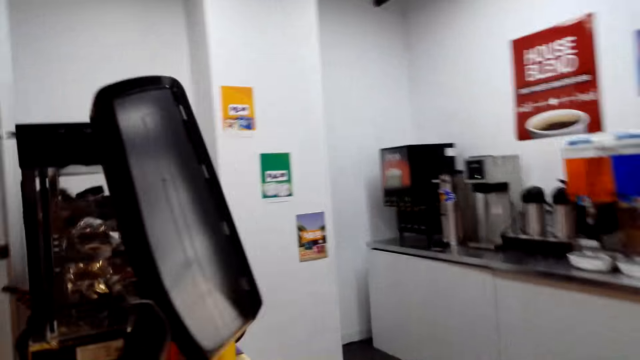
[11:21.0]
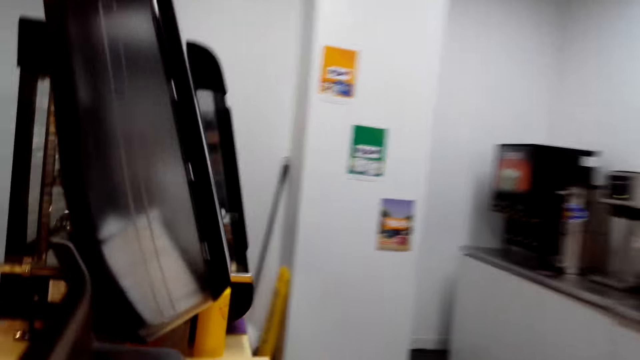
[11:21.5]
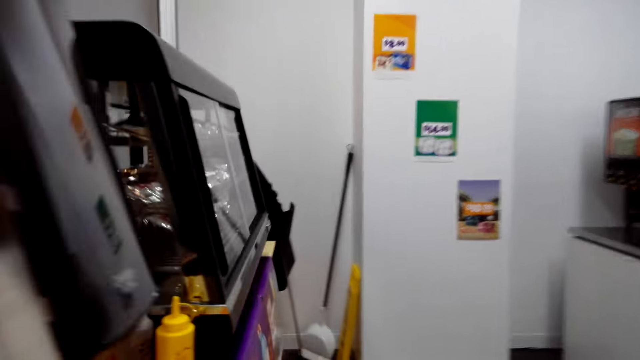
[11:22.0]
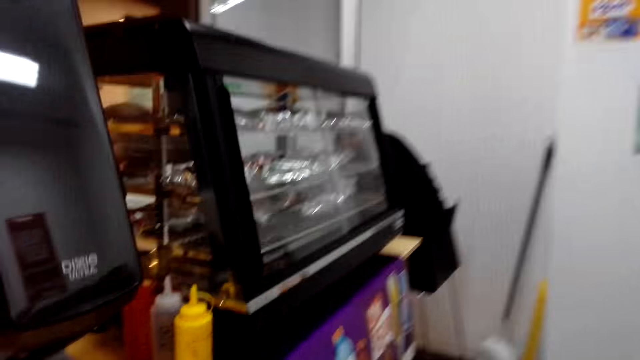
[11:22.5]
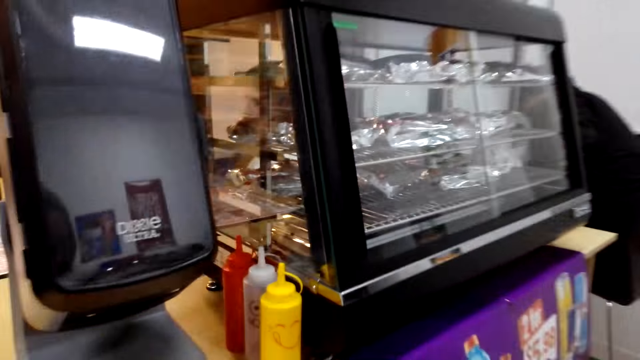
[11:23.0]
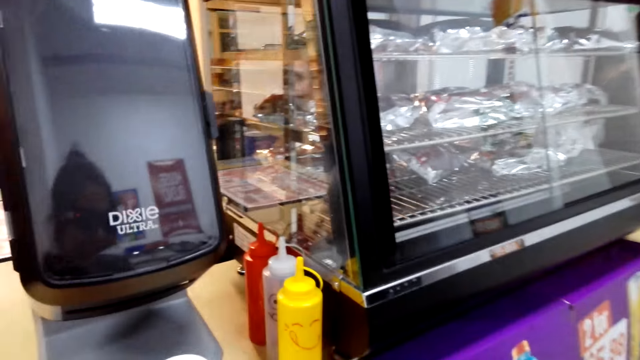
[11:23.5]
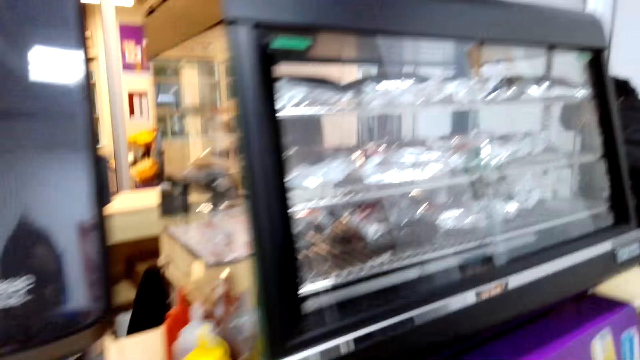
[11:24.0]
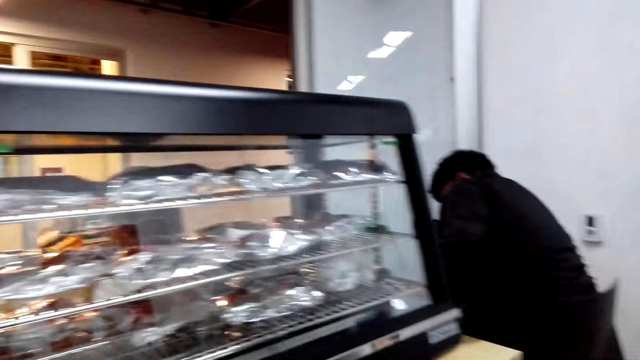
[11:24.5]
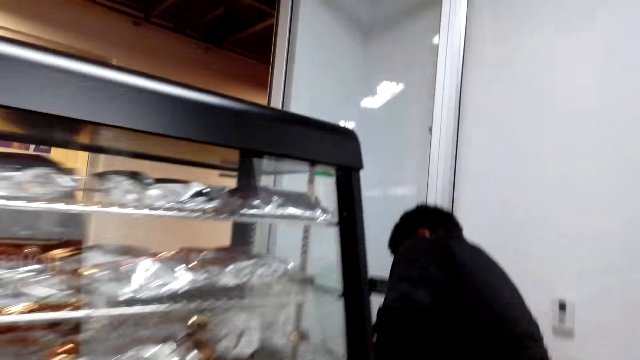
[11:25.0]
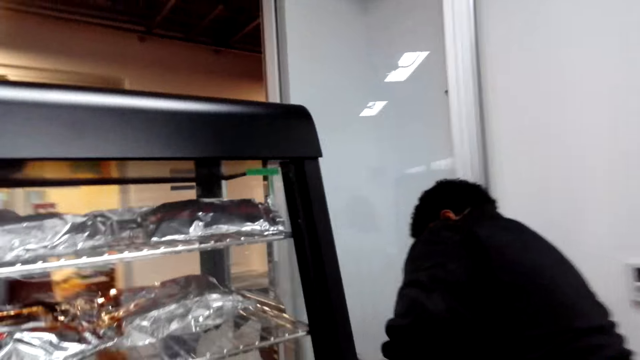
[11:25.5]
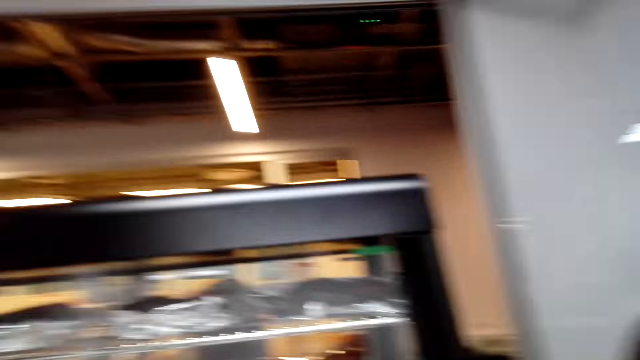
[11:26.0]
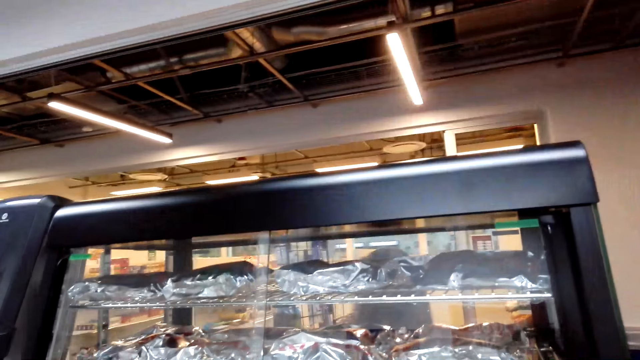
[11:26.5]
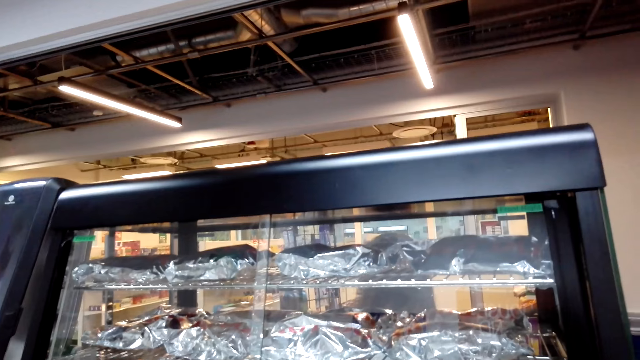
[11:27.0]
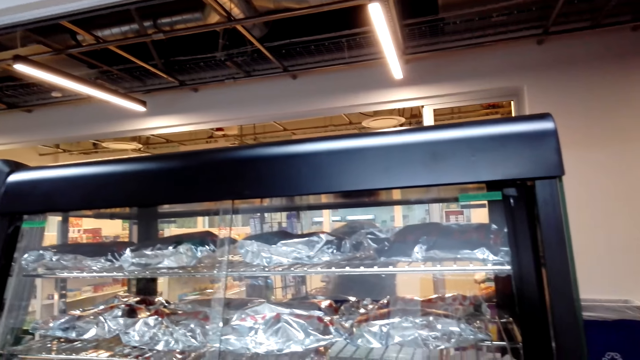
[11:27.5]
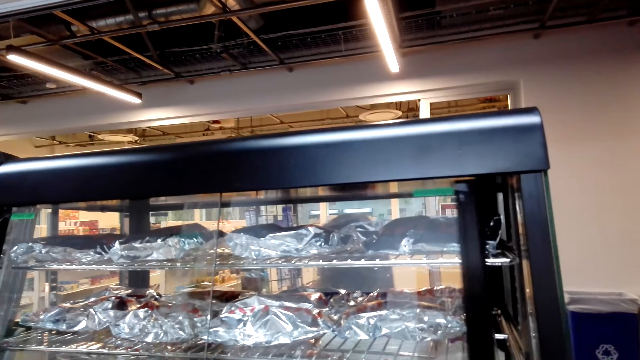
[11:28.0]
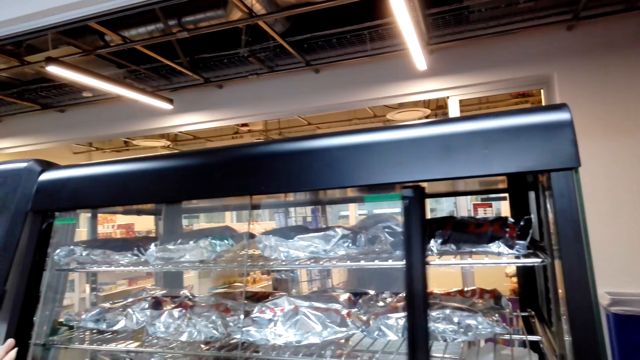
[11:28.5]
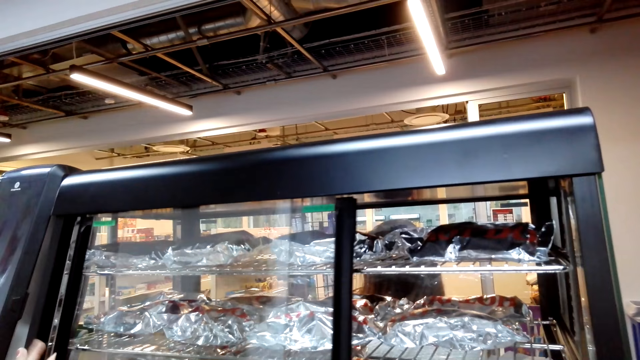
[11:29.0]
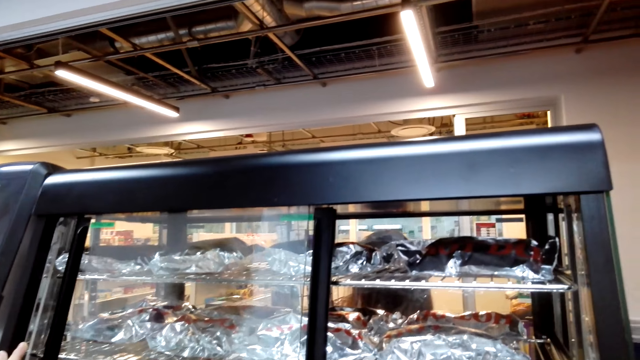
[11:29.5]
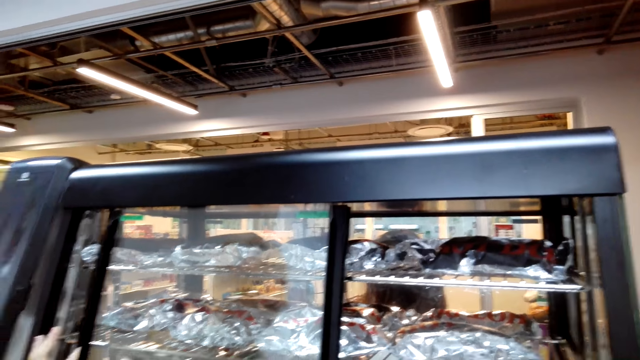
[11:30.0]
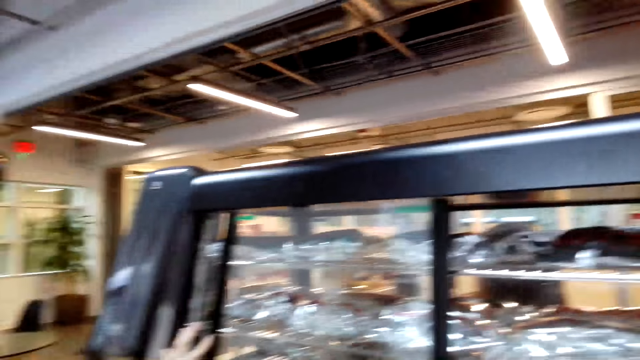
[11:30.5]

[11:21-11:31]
The camera wearer looks at a display. They open a shelf. They move the door of the shelf.

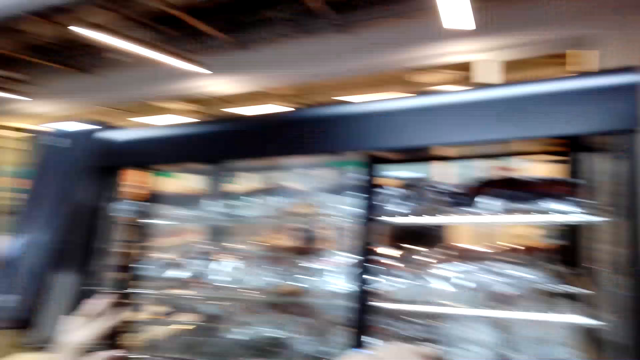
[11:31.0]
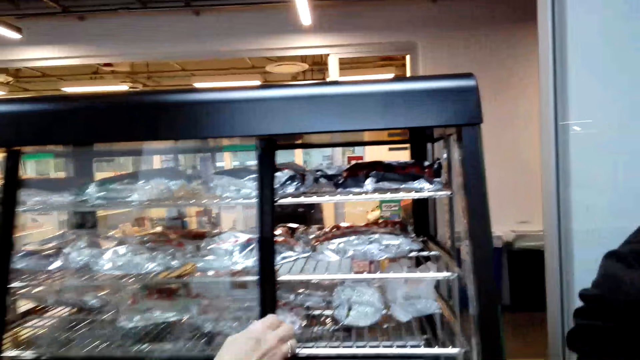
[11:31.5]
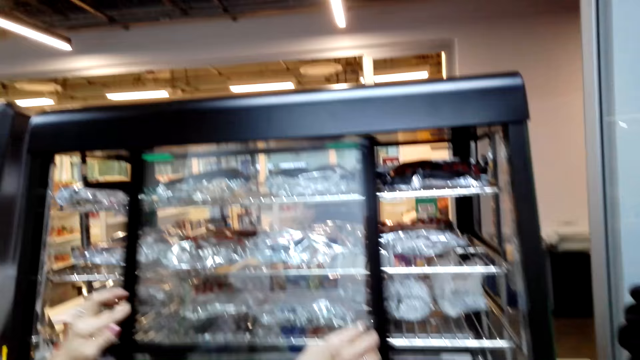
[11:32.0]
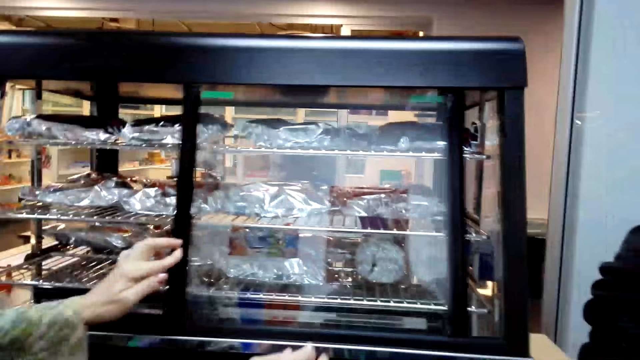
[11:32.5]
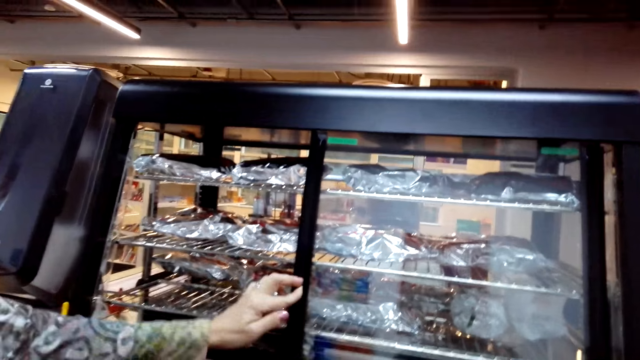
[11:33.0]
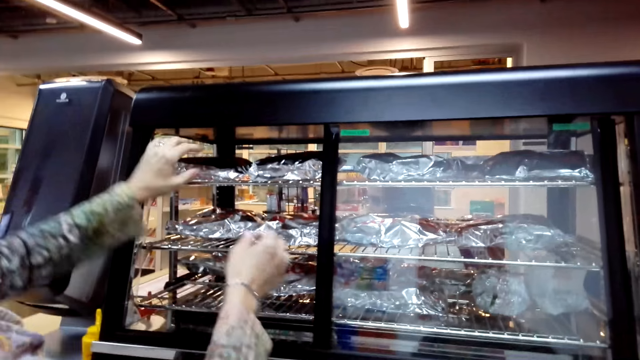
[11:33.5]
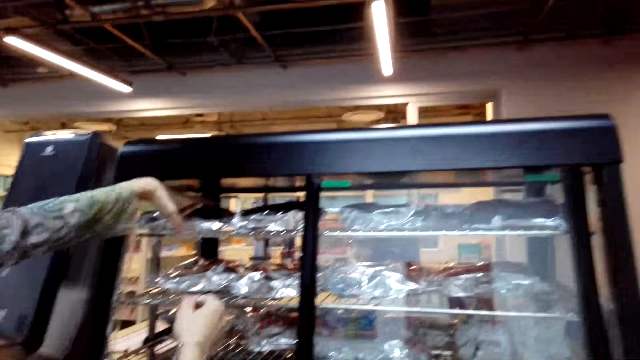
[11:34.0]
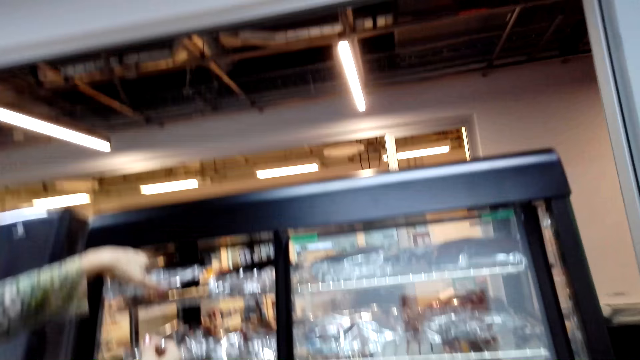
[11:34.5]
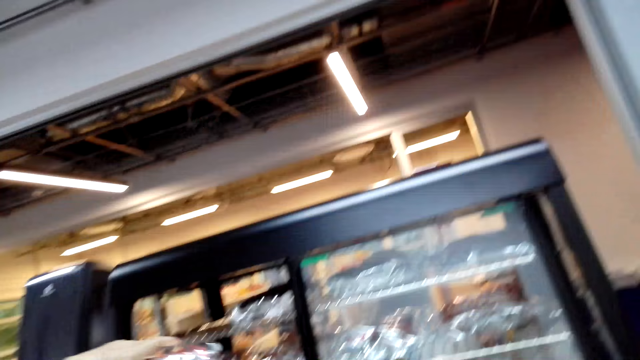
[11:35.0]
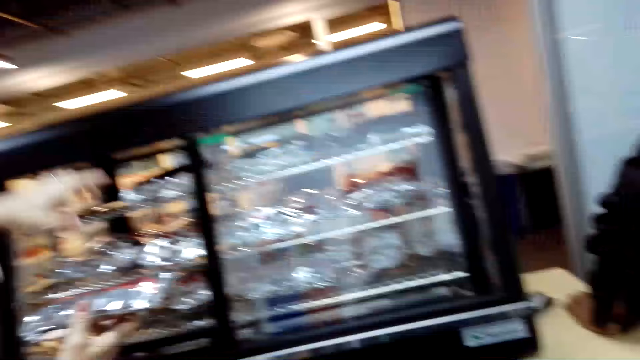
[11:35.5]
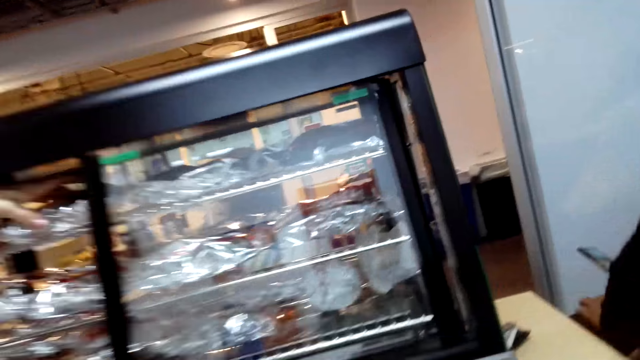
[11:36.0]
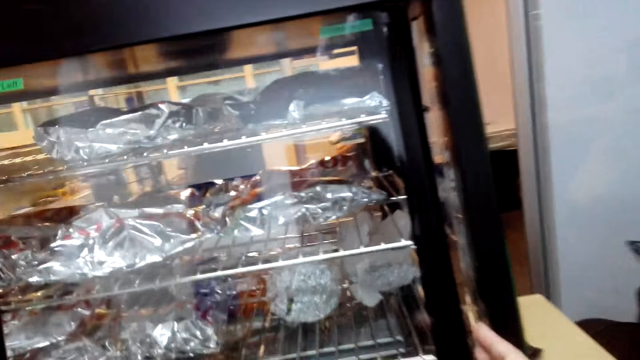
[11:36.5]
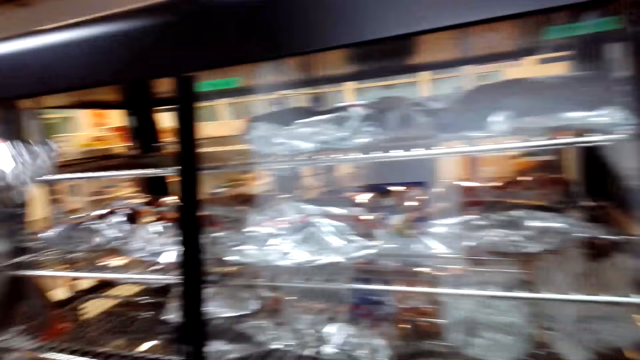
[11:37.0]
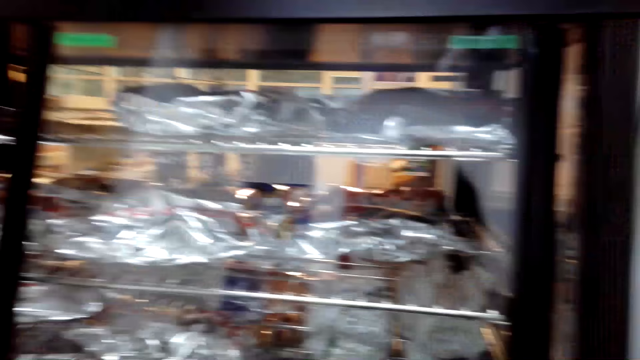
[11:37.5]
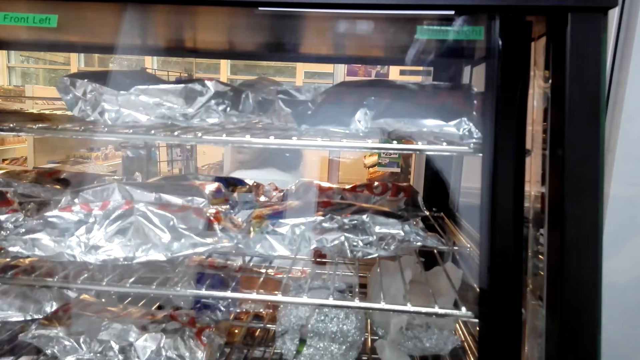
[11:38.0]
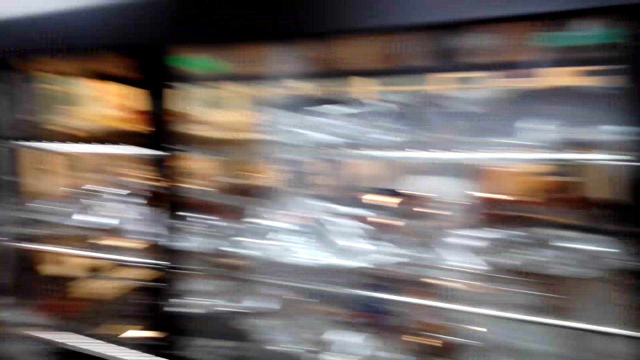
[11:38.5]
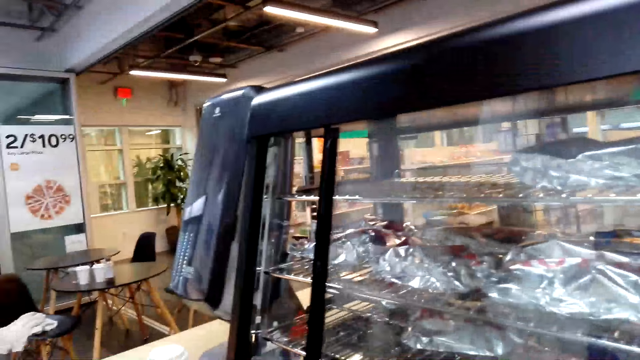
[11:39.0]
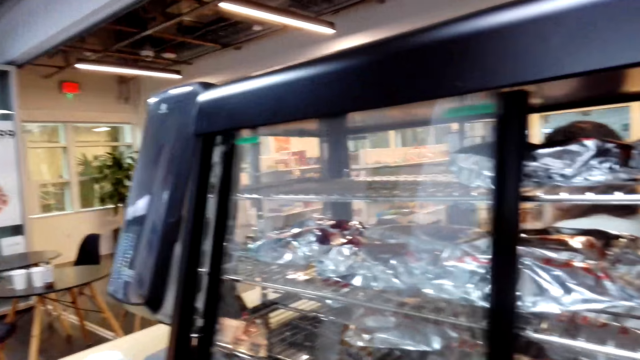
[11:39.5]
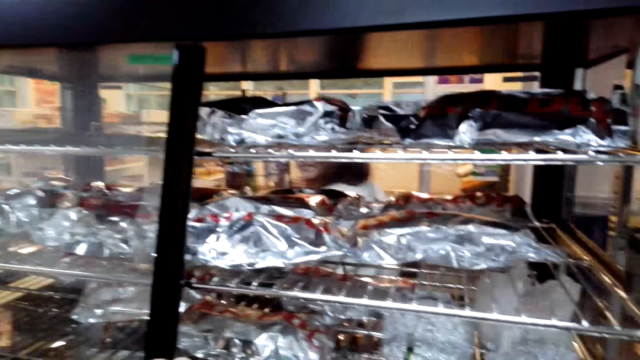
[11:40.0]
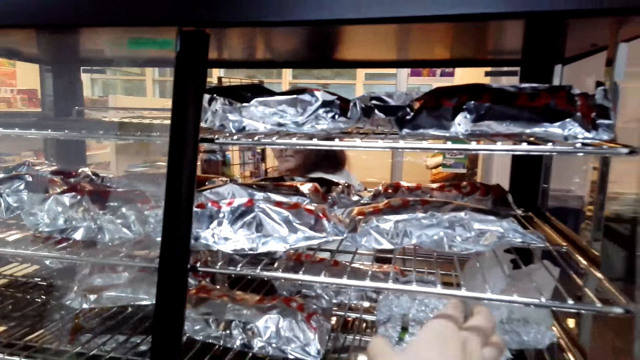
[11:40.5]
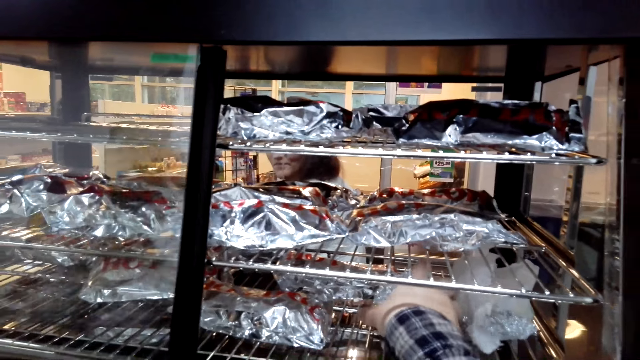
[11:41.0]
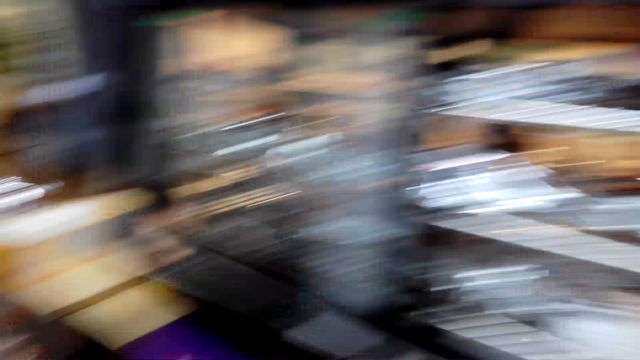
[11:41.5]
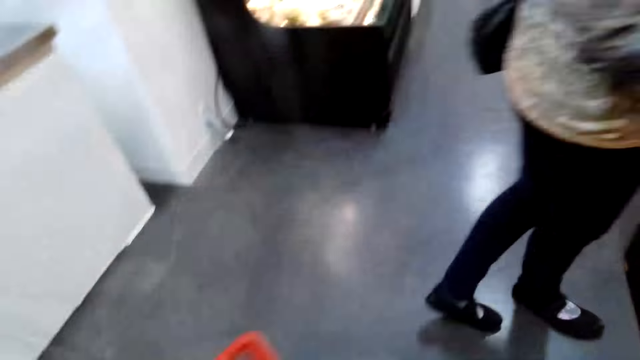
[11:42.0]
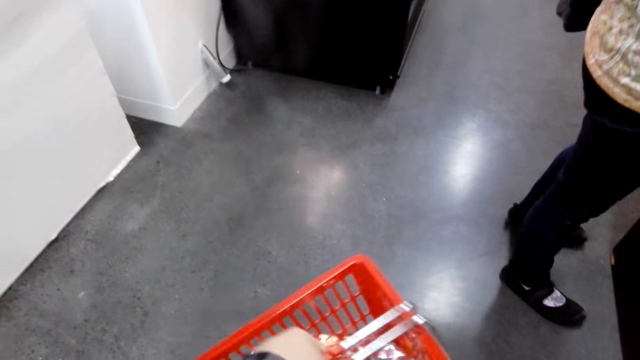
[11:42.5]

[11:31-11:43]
The camera wearer looks at a woman. The woman moves a door and closes the shelf. The woman picks up something. The camera wearer looks around. The woman pulls the door. The camera wearer puts a hand on the shelf. They look aside. They pick up something.
